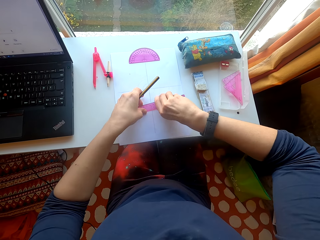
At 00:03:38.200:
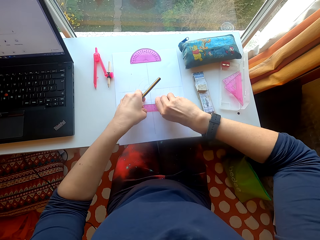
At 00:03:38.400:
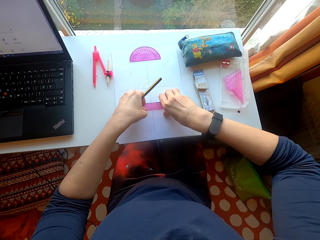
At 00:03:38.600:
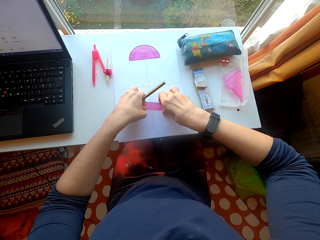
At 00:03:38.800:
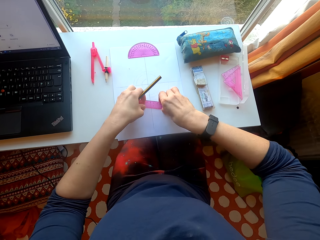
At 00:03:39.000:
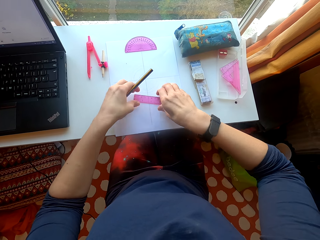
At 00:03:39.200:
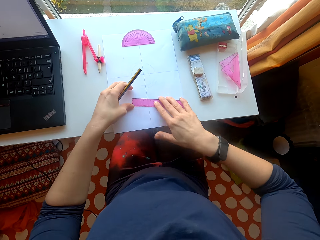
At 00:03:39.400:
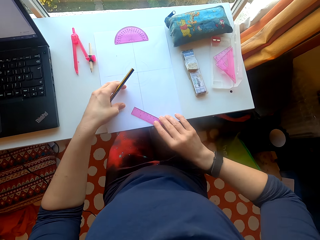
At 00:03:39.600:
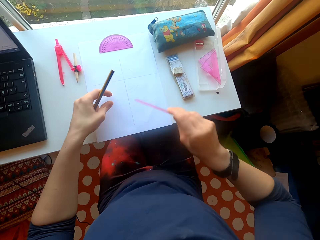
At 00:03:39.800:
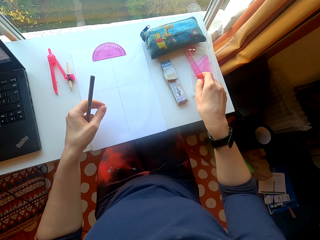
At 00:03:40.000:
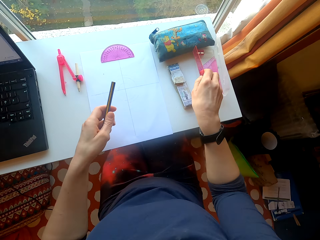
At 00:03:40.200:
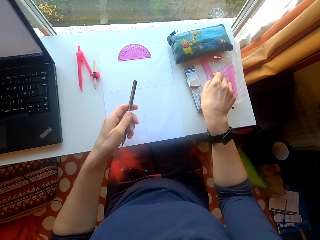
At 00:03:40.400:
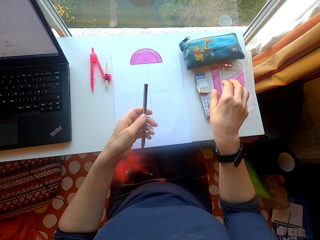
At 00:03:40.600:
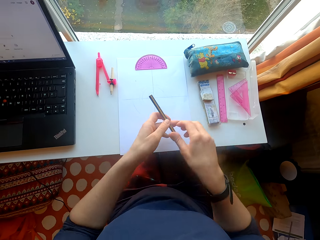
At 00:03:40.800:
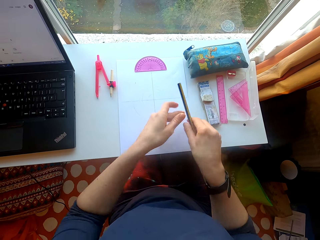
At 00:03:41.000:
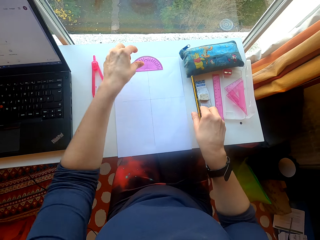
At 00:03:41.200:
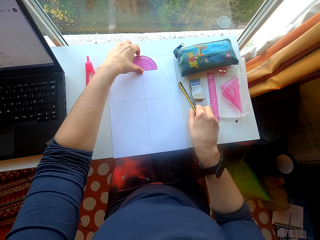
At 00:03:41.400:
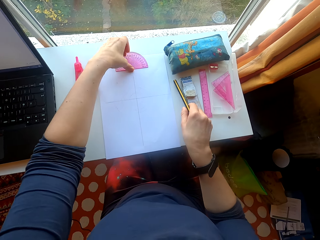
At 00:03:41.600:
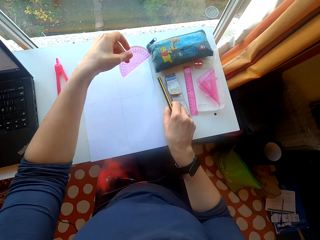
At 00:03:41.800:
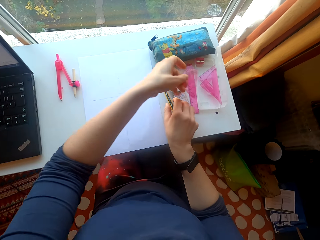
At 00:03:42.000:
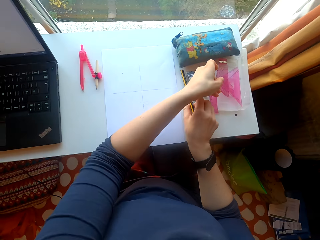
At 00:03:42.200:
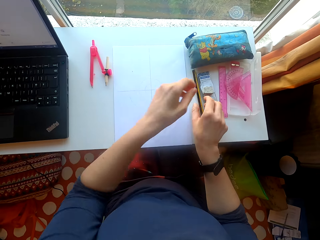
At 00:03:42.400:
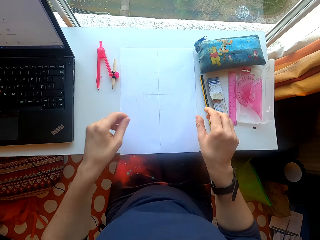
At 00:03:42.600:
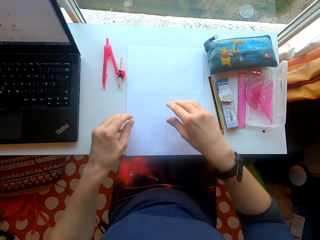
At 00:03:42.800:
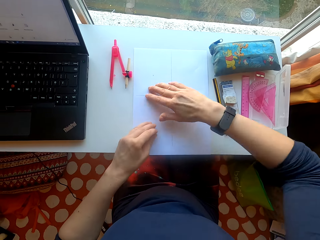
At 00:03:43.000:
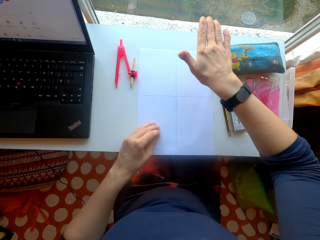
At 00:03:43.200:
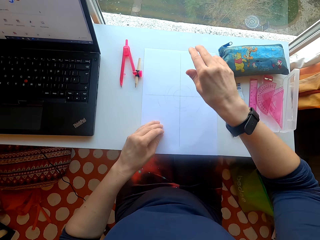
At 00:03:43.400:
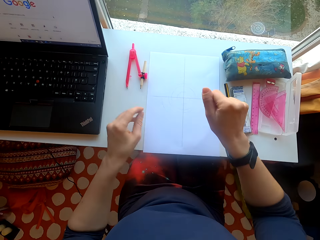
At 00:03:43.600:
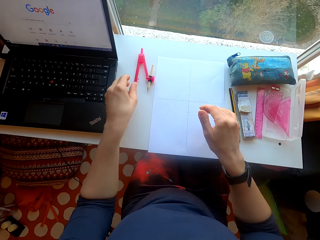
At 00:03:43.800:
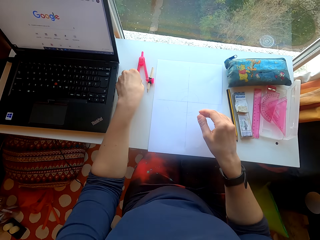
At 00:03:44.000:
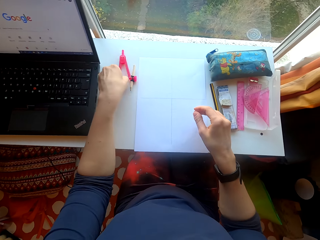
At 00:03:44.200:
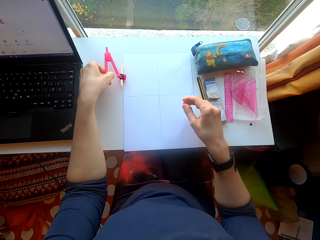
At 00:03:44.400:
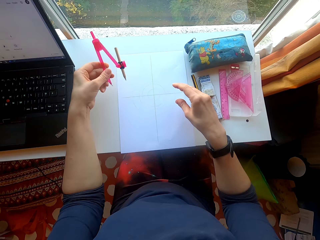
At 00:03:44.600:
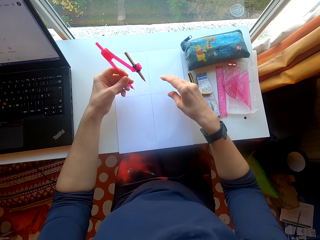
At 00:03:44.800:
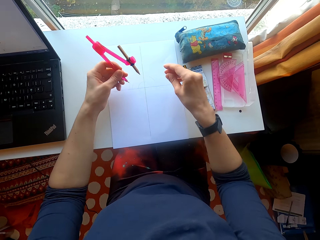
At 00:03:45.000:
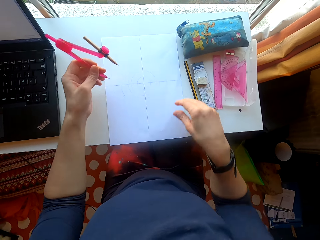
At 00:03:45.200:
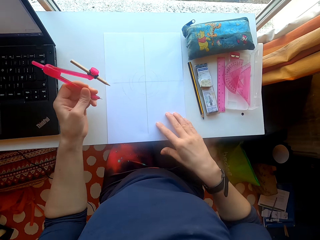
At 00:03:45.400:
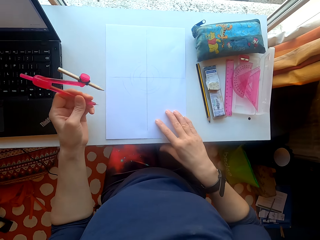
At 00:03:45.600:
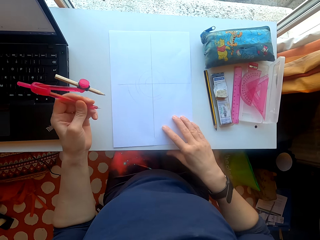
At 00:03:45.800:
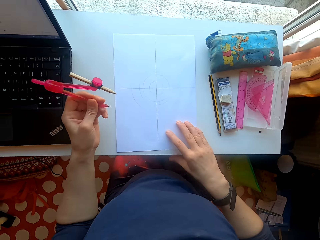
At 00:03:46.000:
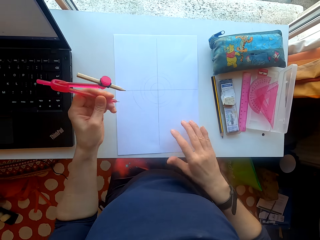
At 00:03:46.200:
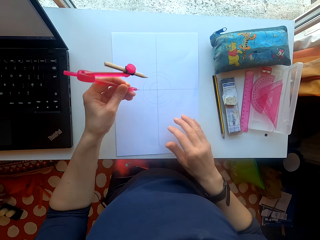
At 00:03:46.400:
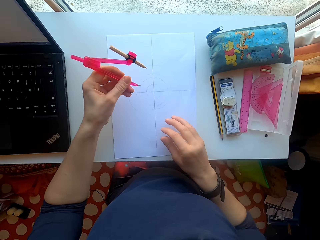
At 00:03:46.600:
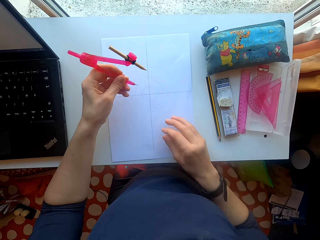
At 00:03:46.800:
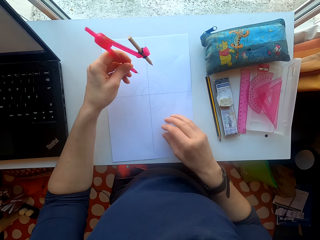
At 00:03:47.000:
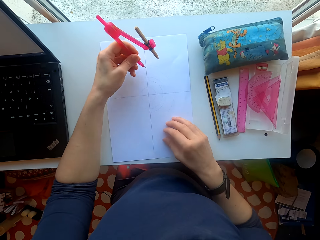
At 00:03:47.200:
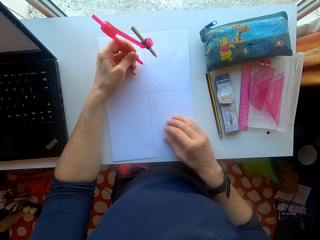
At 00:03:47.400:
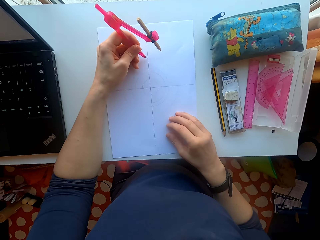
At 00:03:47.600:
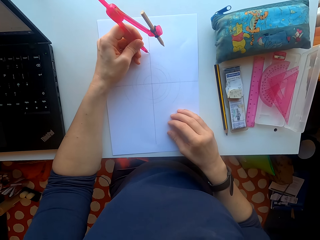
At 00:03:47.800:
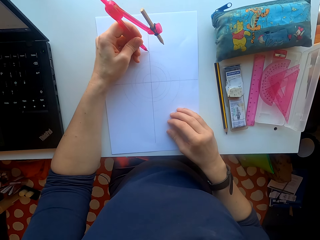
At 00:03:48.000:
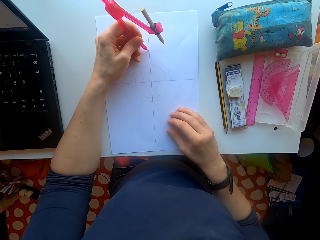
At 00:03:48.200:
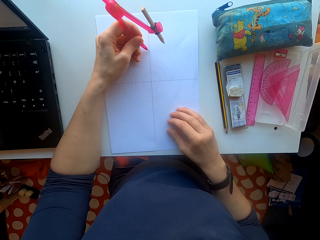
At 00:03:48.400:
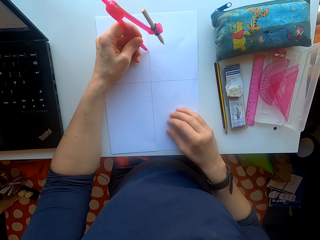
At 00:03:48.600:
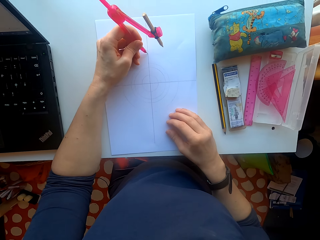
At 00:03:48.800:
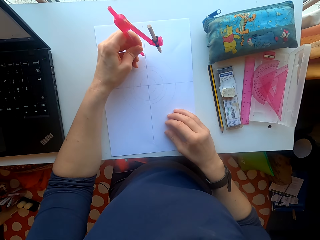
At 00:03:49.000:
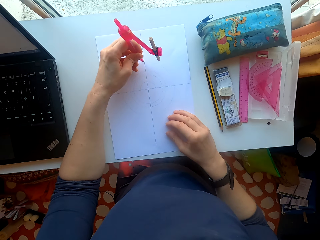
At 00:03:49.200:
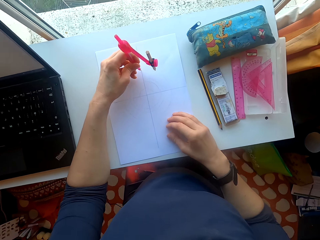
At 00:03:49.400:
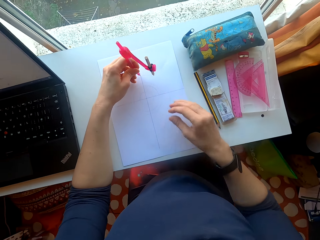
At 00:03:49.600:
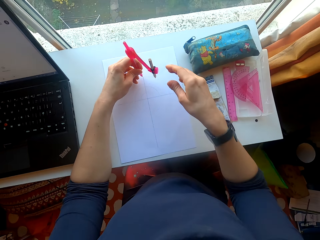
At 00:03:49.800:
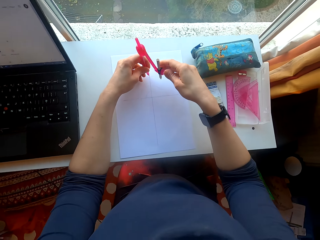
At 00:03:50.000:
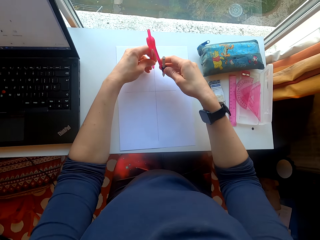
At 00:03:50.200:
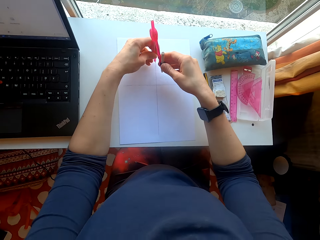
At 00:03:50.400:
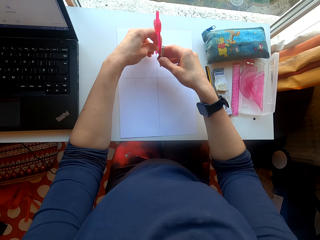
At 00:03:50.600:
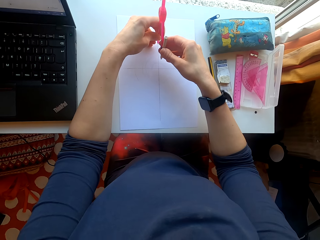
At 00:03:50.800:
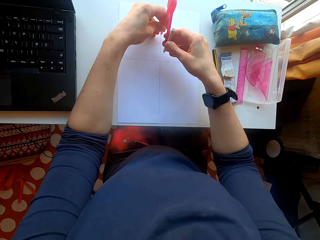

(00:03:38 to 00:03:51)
The camera wearer puts the ruler in the set. They put the square or protractor in the set. They drop a pencil on the table. They pick the compass from the table. They draw on the paper.

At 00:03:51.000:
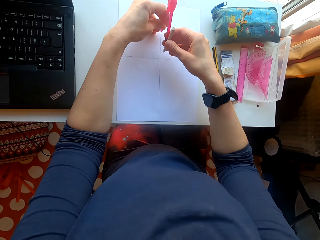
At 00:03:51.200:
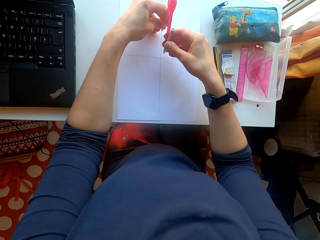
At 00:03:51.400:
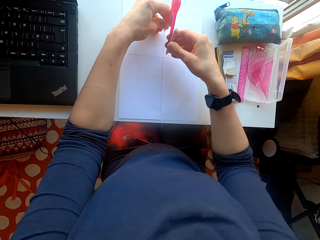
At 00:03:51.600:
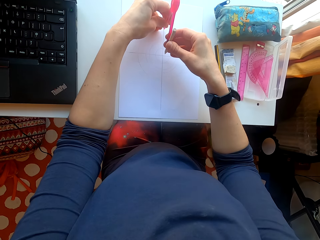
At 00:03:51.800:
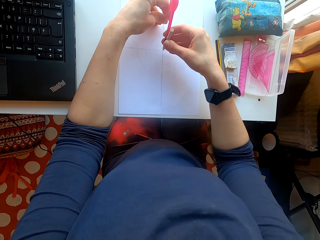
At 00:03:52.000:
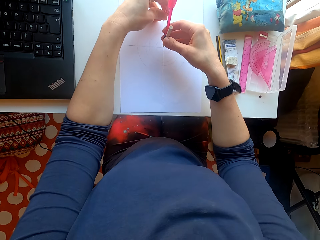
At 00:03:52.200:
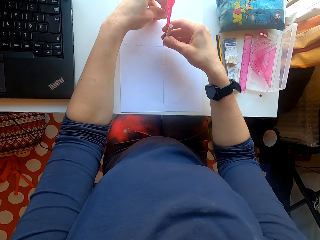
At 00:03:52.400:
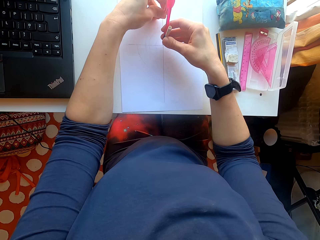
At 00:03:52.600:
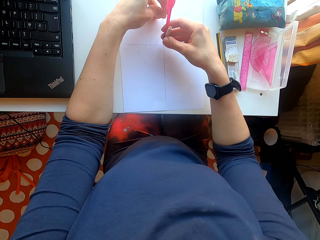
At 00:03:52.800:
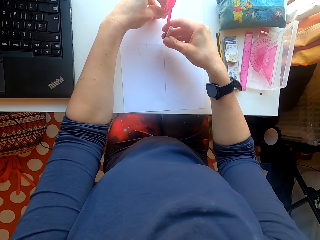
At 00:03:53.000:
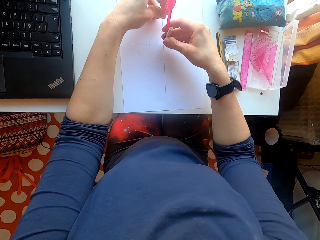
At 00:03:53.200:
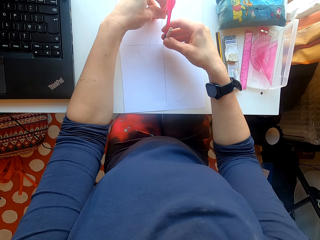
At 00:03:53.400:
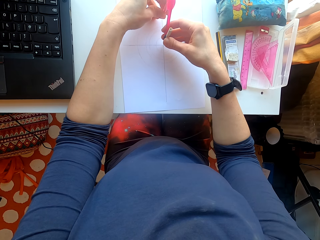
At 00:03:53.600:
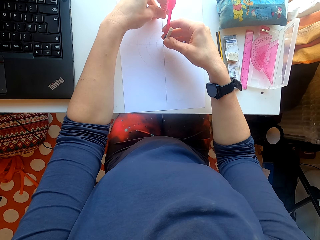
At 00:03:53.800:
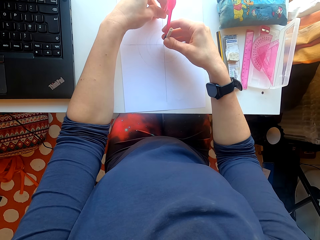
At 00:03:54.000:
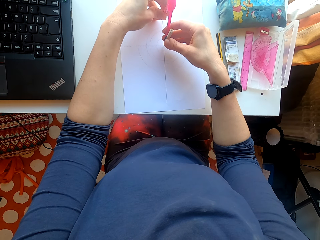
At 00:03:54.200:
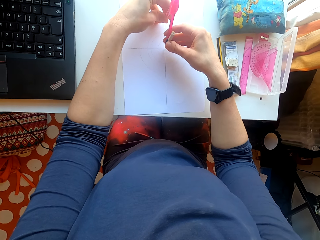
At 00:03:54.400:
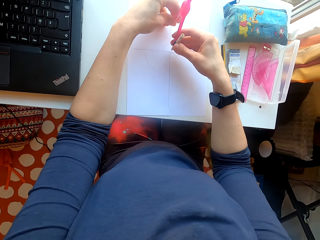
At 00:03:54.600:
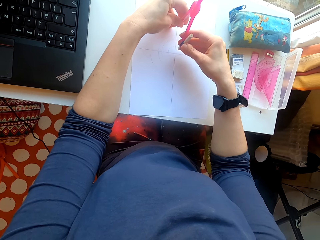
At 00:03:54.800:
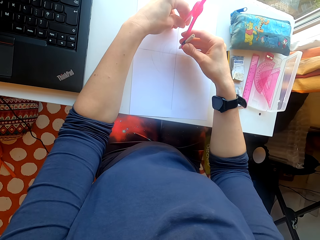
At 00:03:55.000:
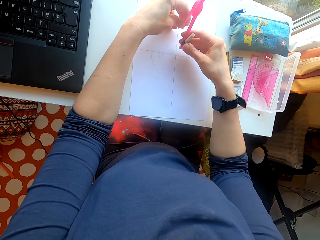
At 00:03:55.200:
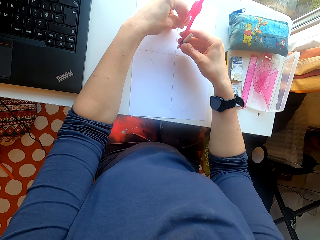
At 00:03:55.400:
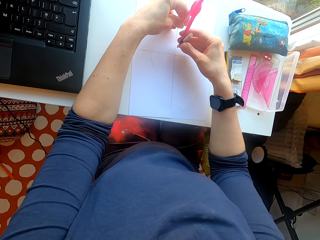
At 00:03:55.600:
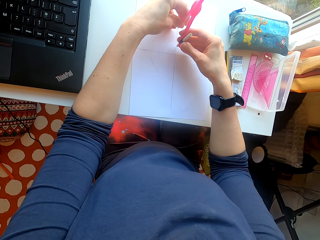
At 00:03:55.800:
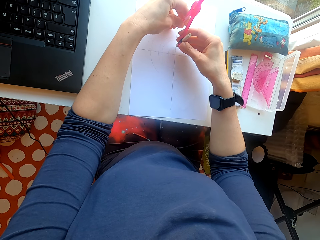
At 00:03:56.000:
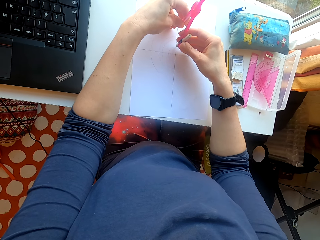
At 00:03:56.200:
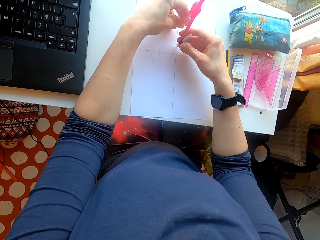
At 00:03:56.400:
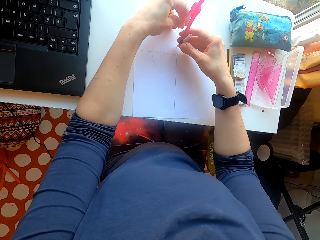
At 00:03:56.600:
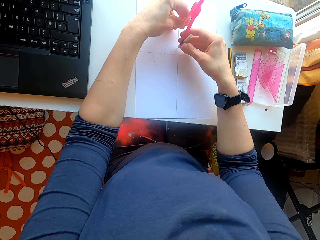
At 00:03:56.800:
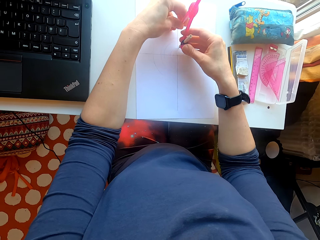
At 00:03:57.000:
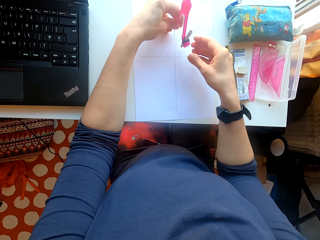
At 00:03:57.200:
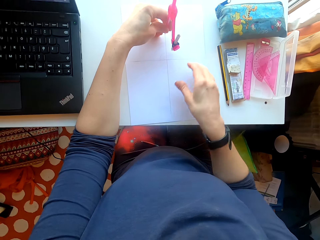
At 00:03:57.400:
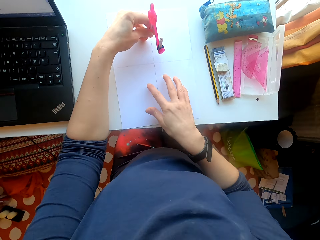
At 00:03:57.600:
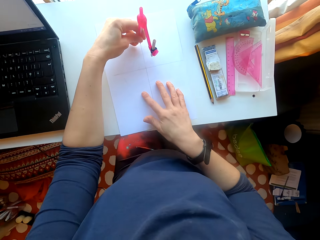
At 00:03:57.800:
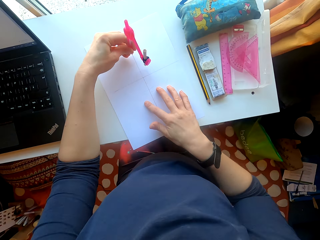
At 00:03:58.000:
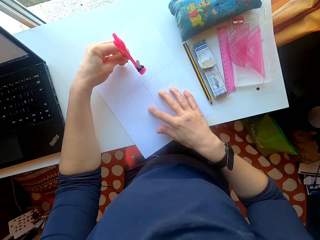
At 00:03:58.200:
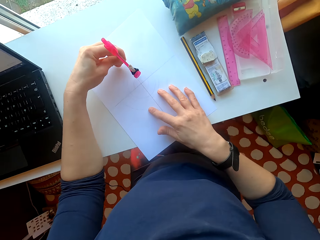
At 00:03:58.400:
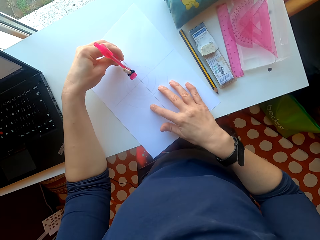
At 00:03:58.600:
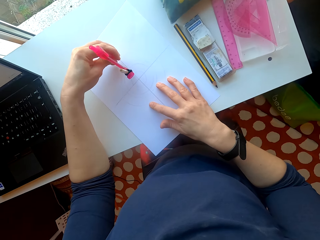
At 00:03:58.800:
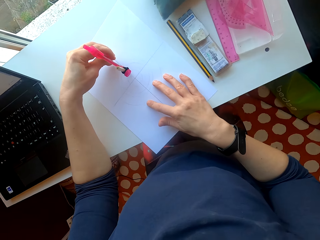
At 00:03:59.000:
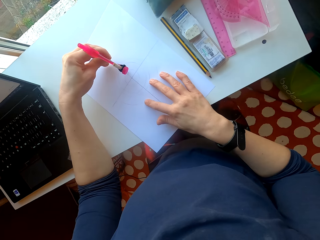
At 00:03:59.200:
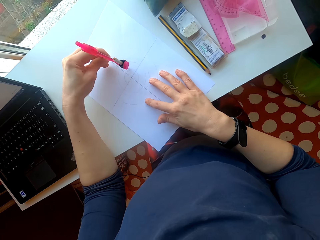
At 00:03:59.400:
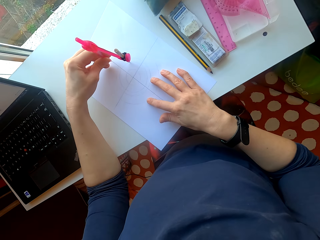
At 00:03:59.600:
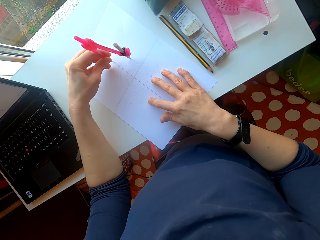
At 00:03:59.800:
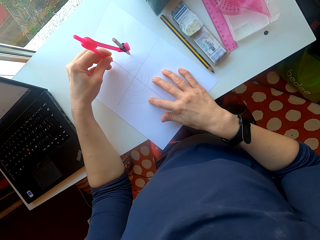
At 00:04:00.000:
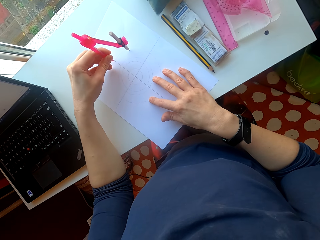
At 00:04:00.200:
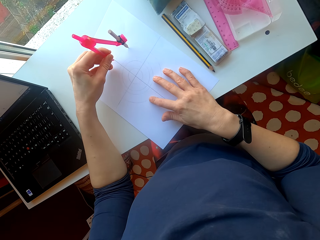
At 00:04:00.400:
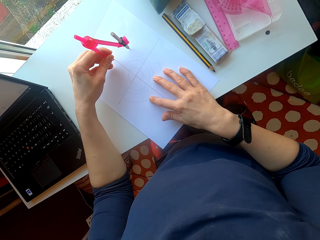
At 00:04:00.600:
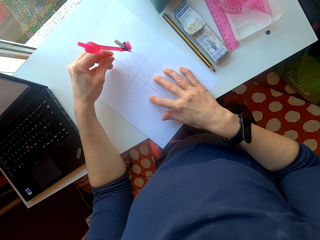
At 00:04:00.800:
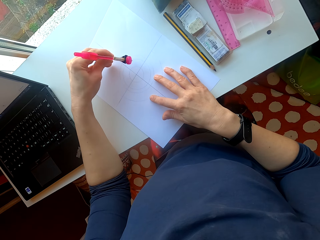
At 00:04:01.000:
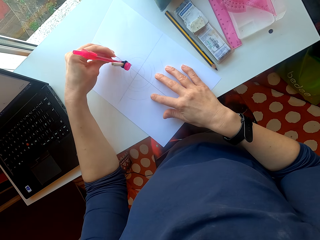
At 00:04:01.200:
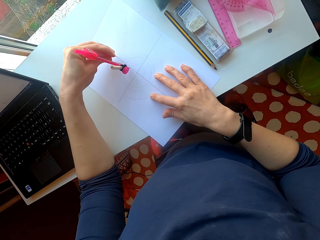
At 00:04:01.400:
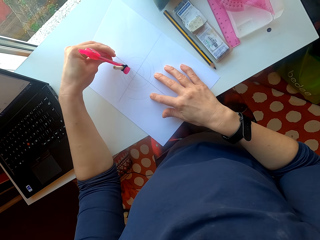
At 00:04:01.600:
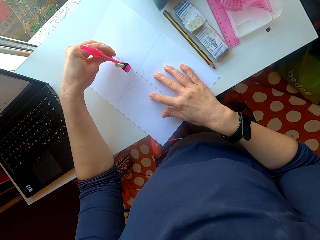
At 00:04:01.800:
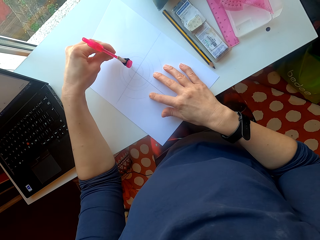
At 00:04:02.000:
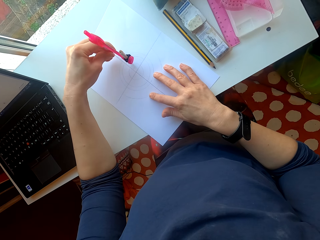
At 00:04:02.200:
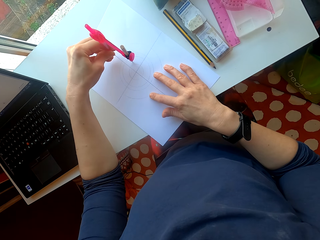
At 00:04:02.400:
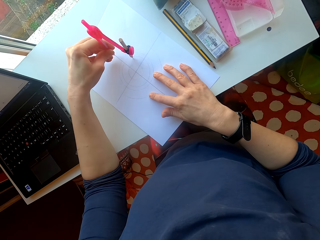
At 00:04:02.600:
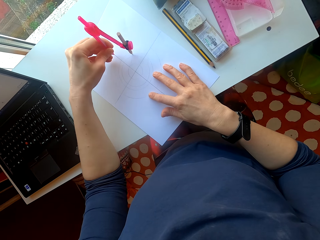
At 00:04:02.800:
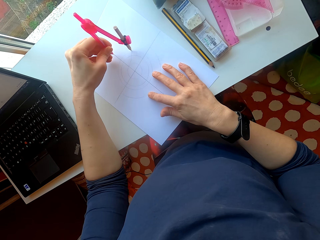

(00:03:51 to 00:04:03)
The camera wearer draws a circle with a compass.
